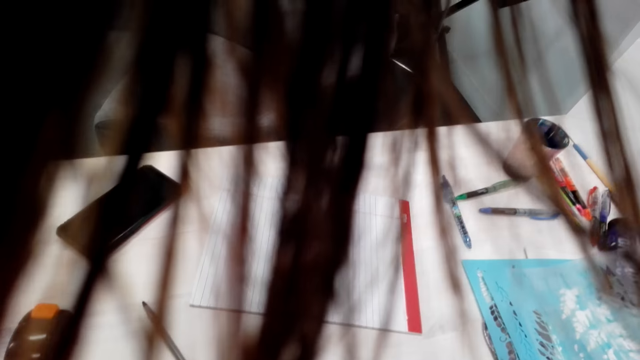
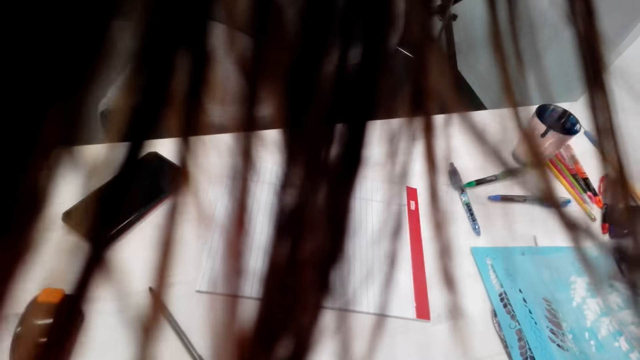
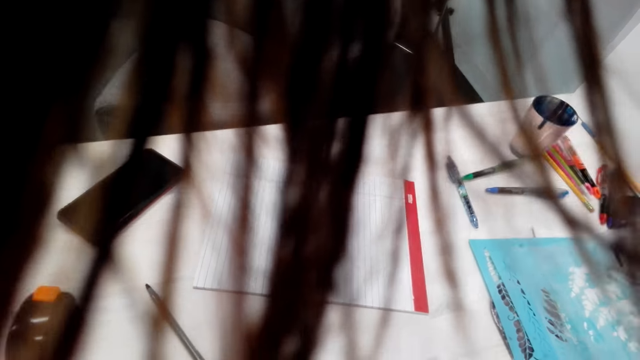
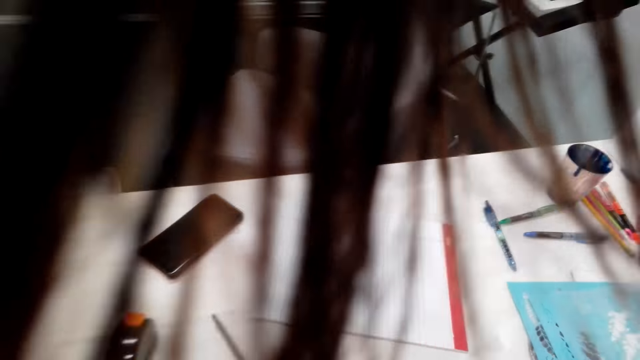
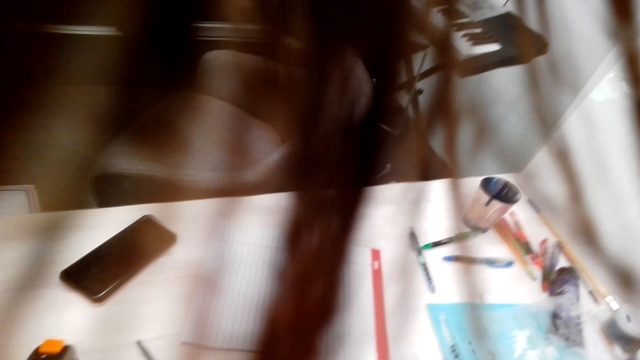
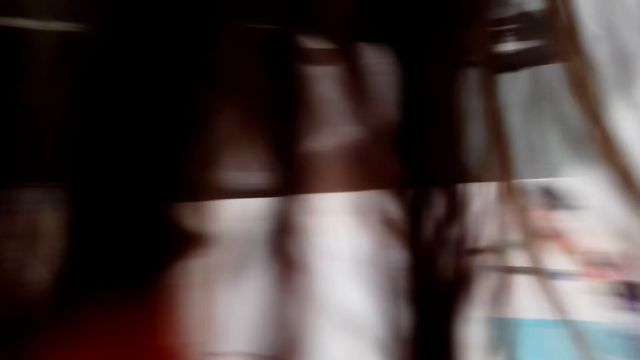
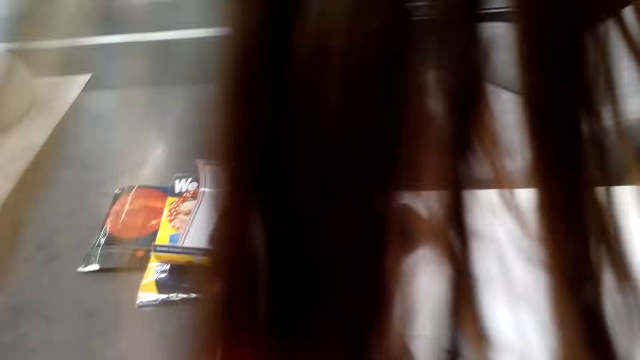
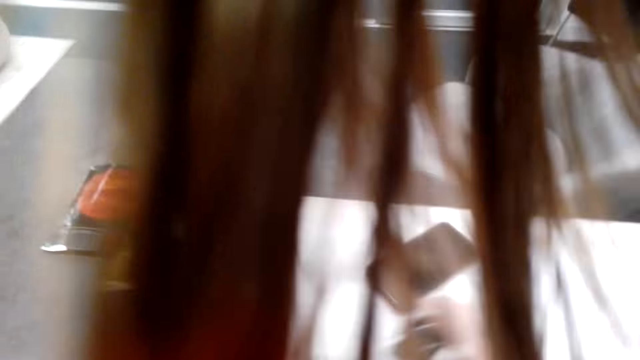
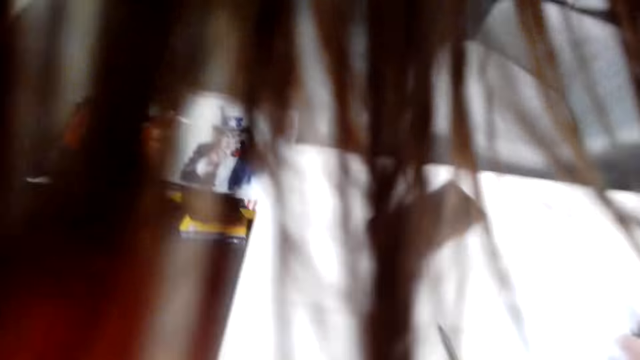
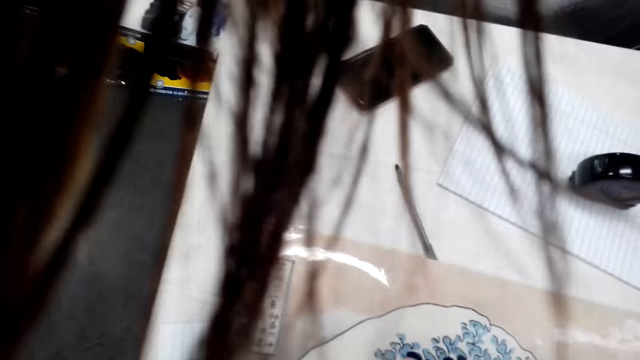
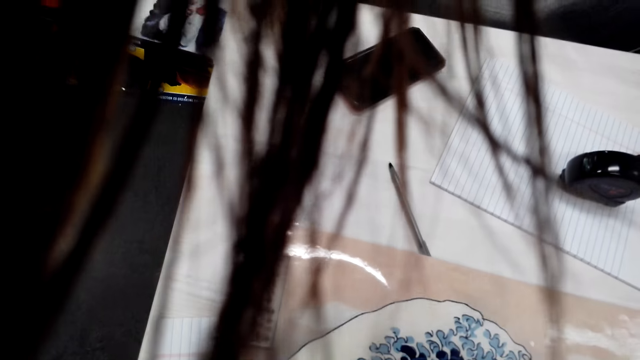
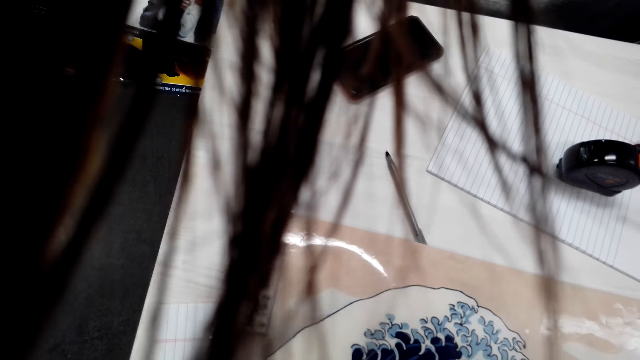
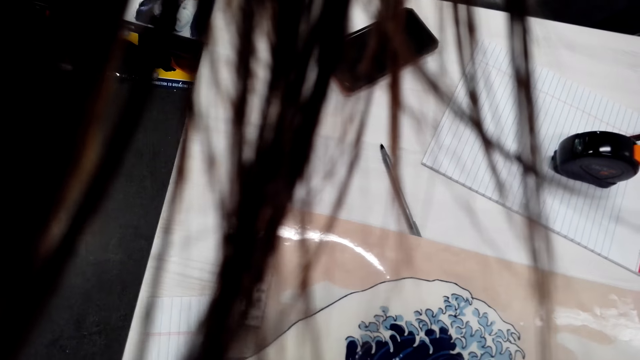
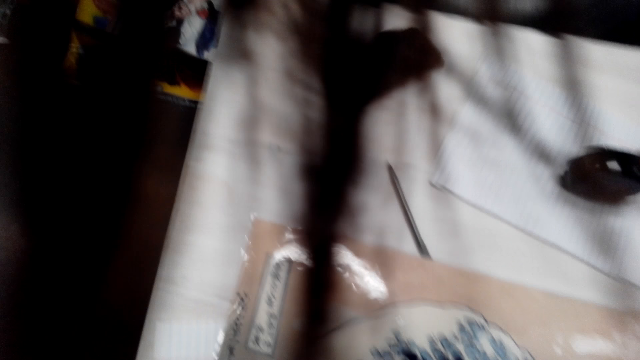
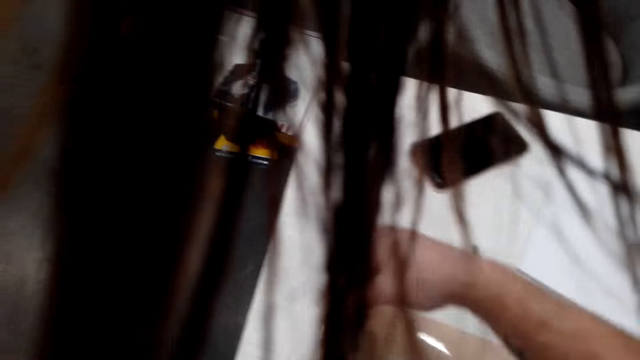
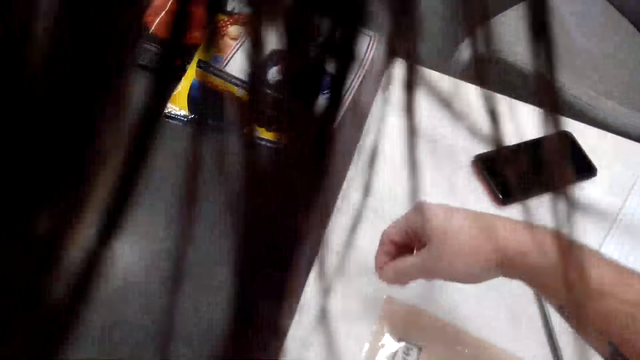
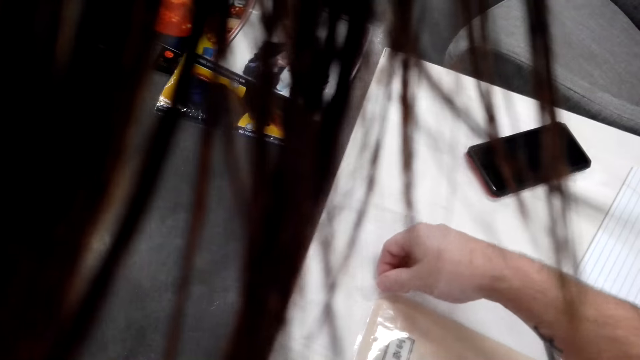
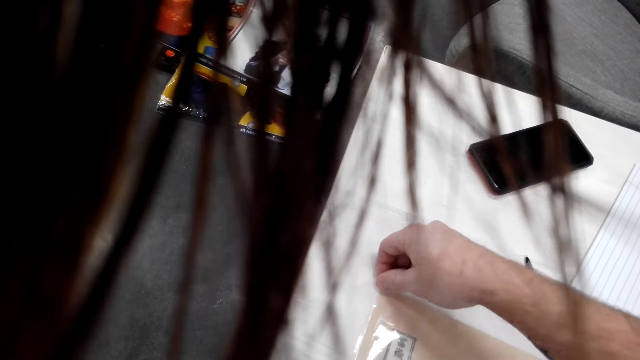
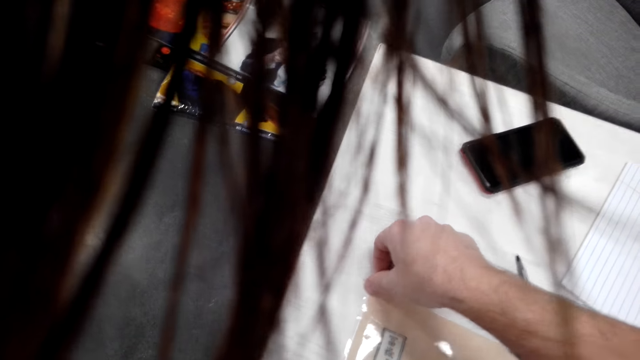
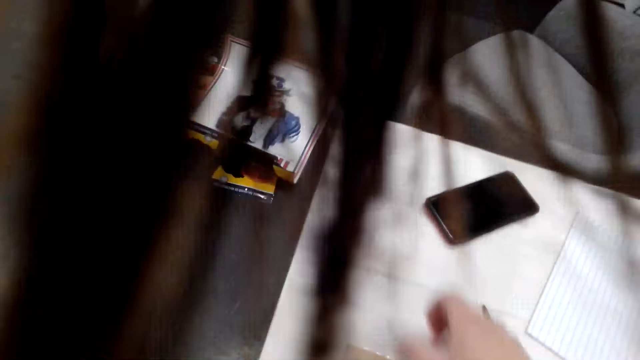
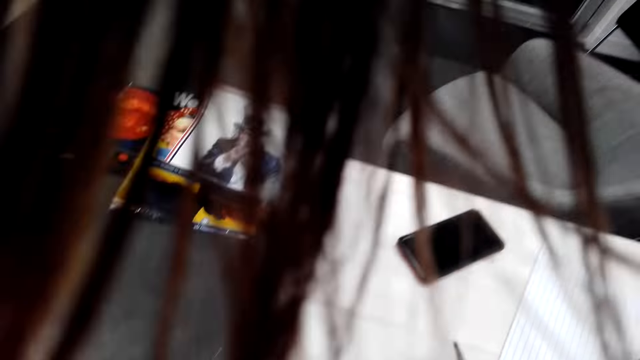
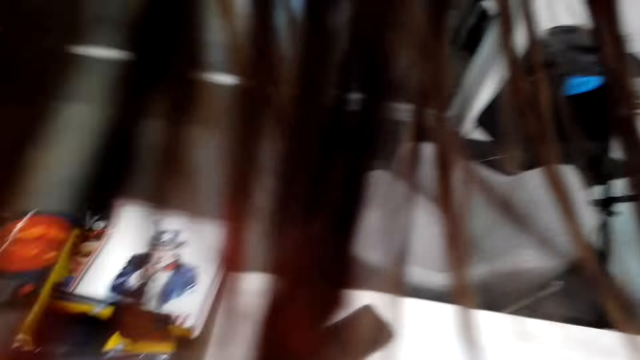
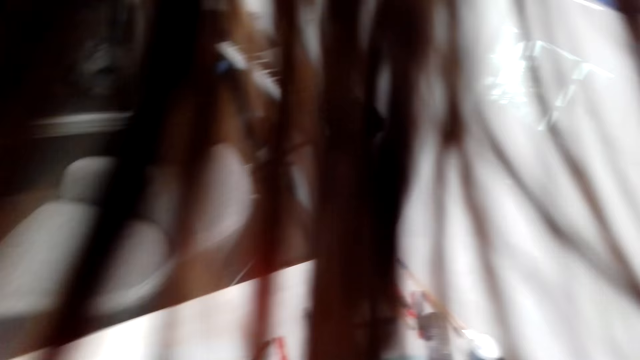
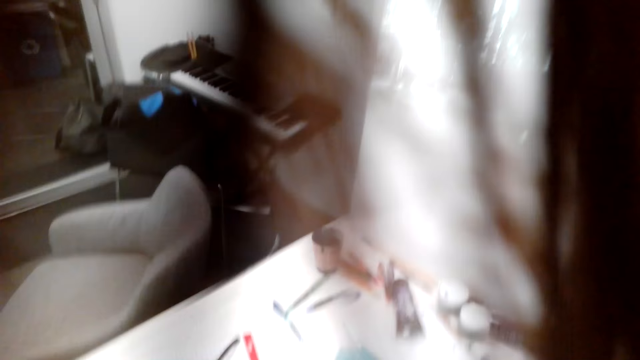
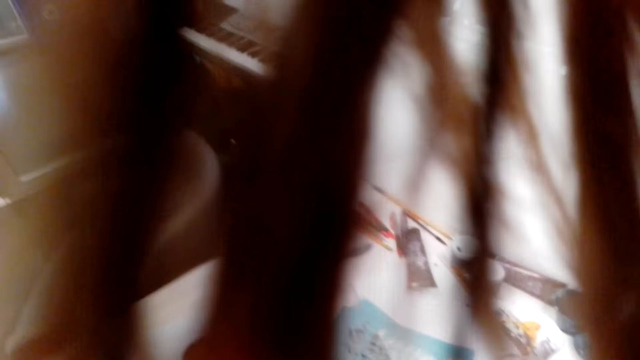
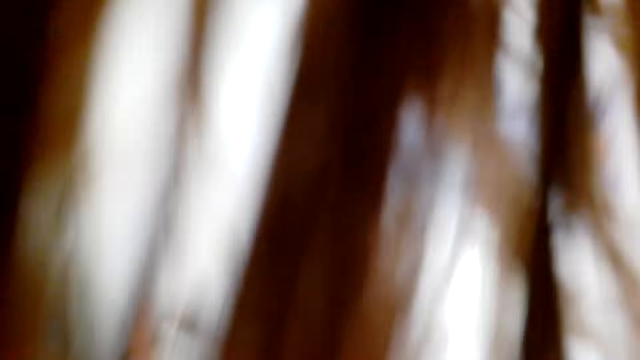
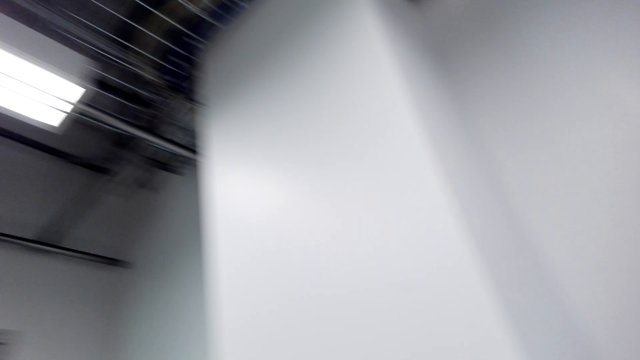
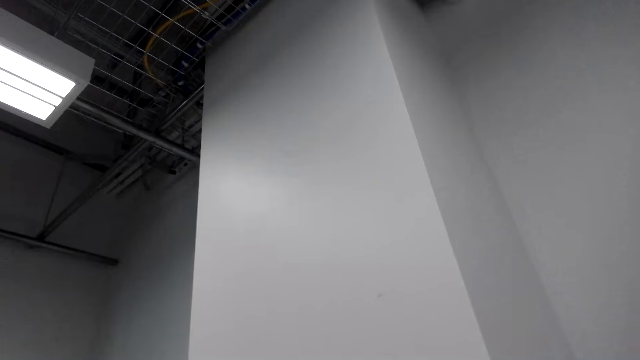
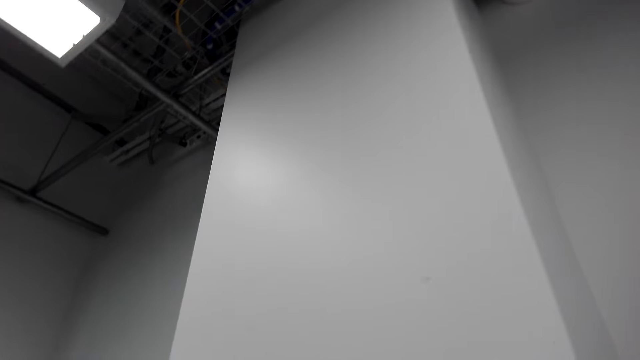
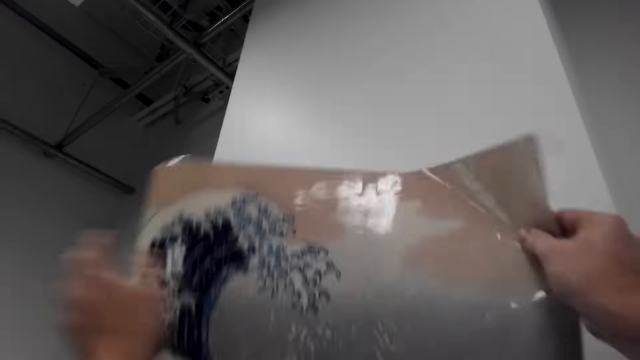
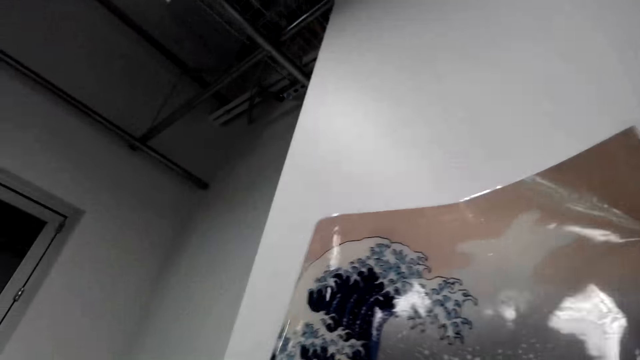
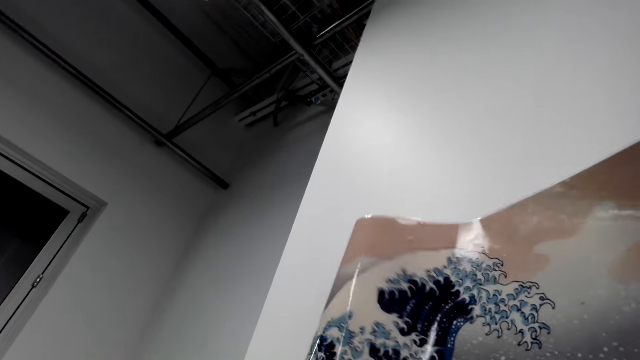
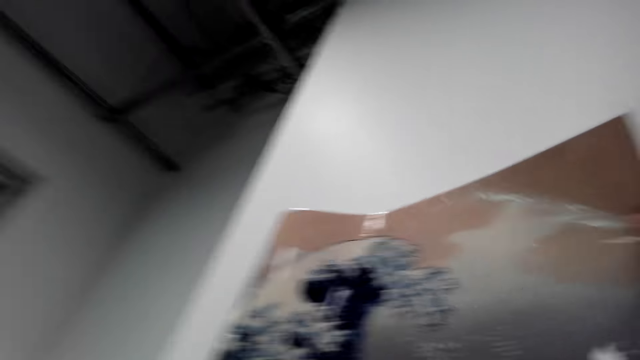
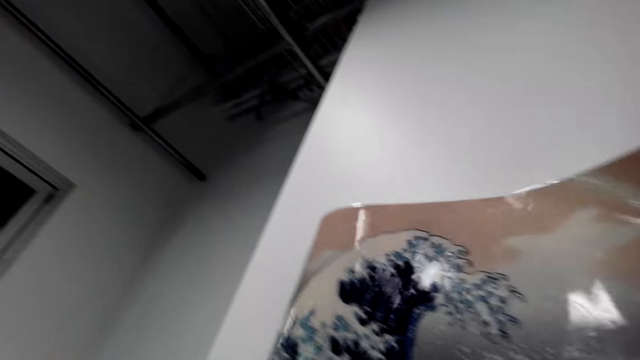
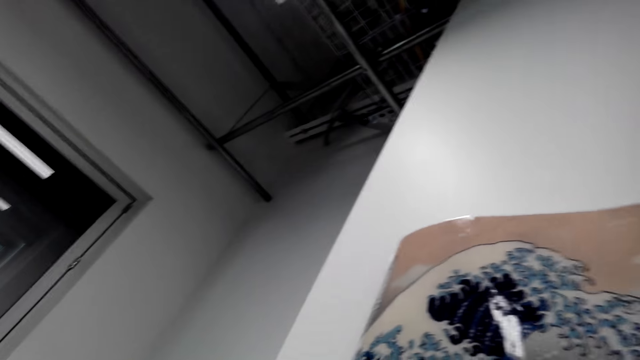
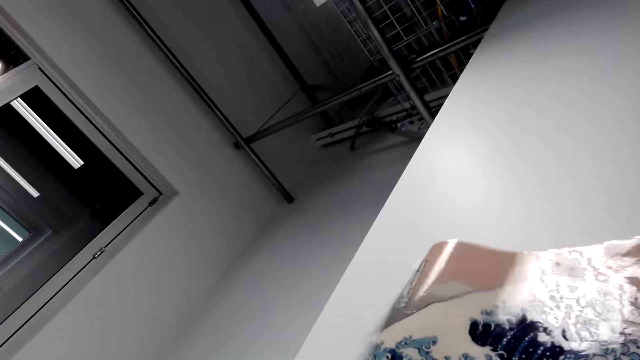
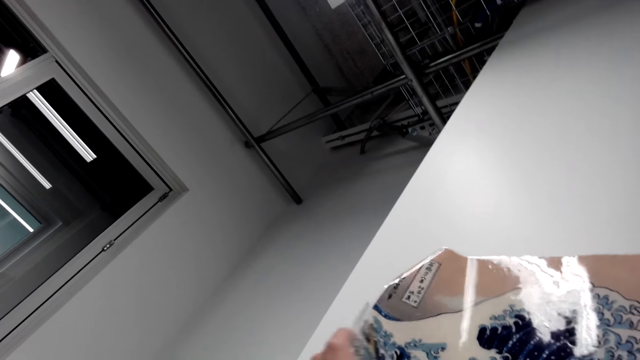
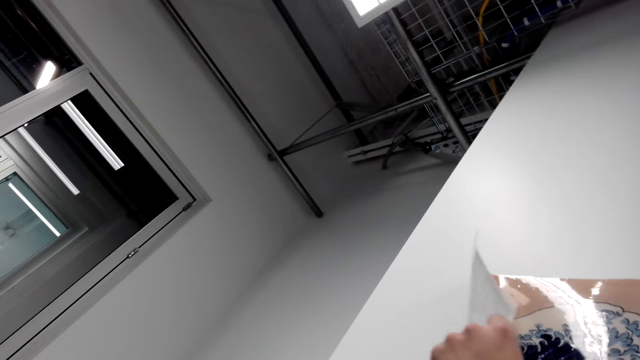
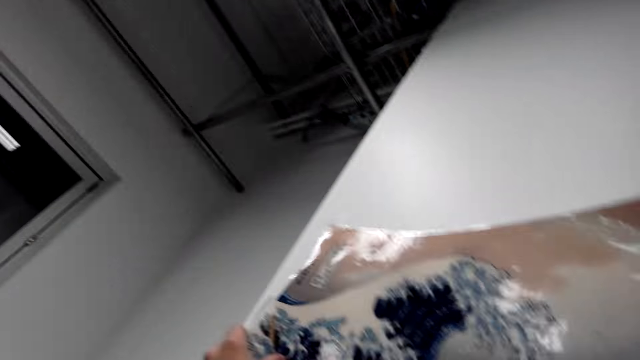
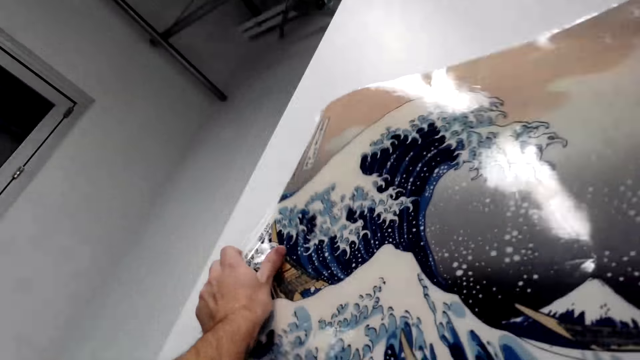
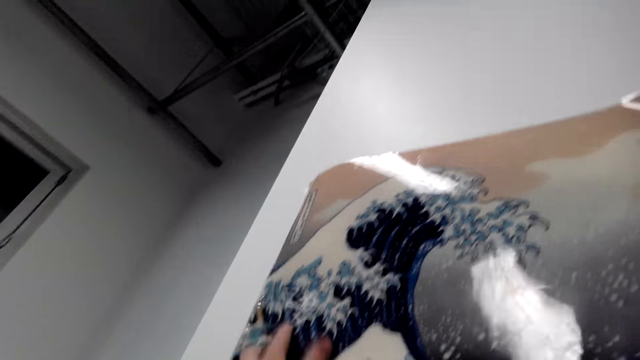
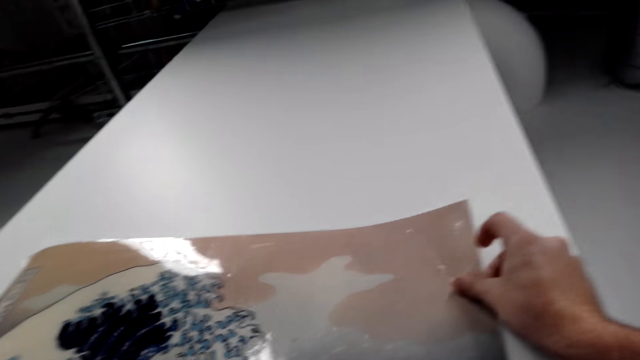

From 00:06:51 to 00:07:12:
The camera wearer puts sellotape on a painting. They pick up a wall art. They walk around the house. They put the painting on the wall.
